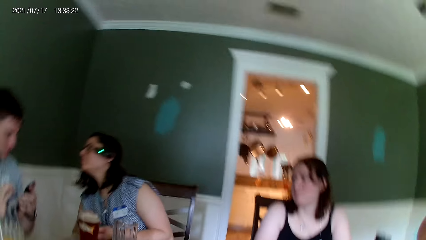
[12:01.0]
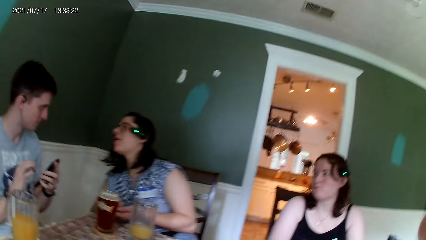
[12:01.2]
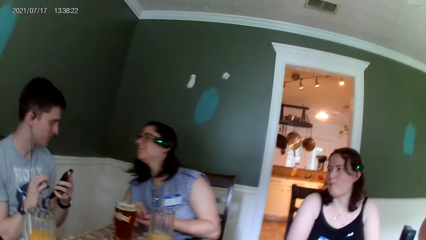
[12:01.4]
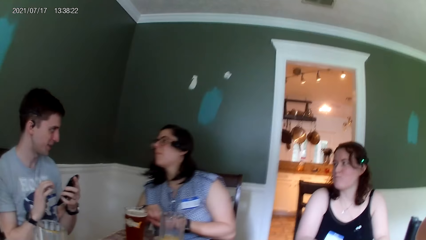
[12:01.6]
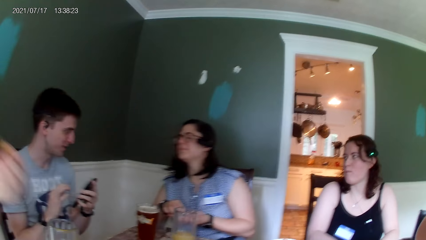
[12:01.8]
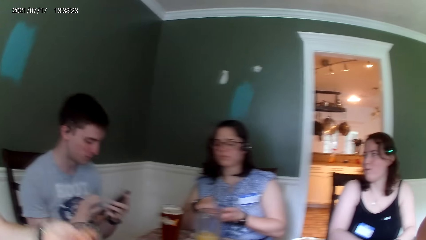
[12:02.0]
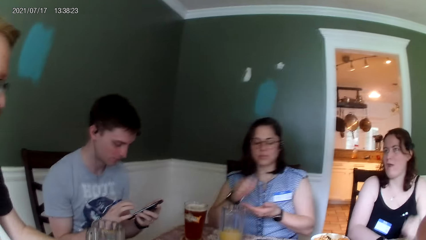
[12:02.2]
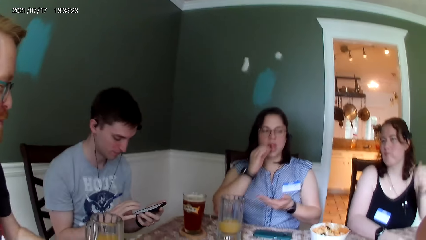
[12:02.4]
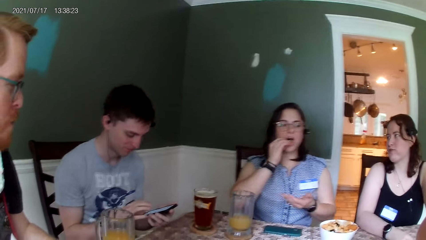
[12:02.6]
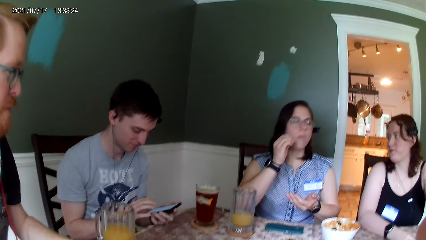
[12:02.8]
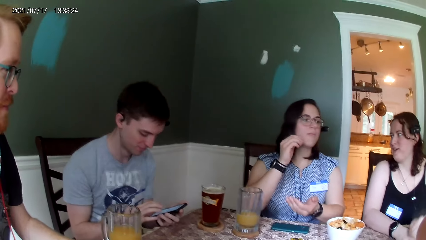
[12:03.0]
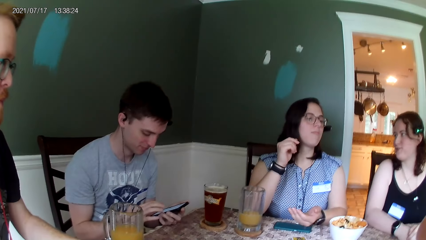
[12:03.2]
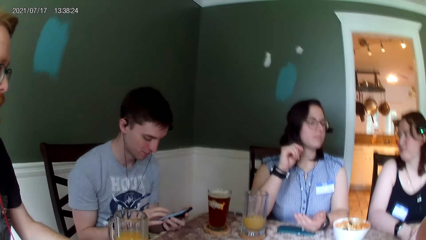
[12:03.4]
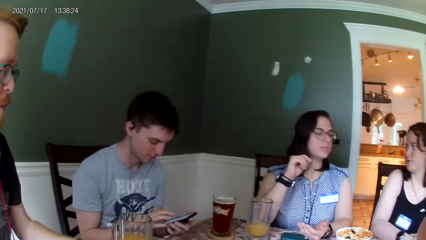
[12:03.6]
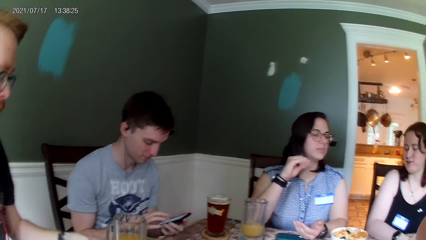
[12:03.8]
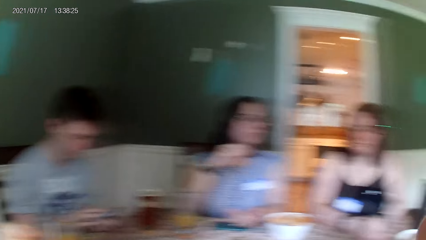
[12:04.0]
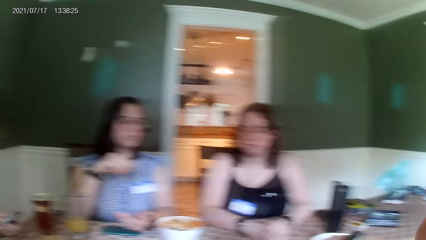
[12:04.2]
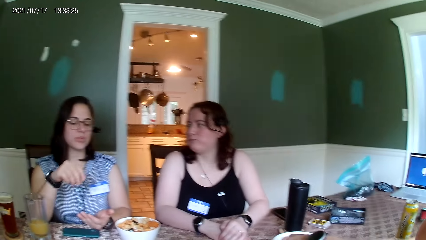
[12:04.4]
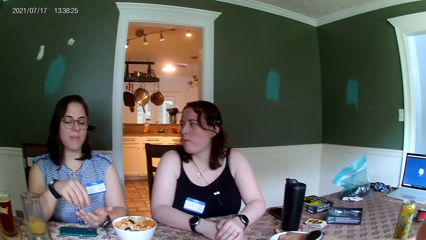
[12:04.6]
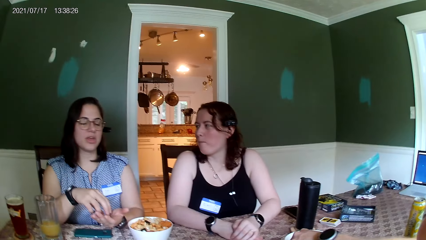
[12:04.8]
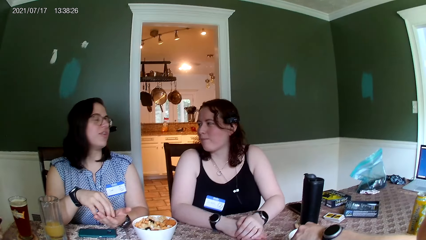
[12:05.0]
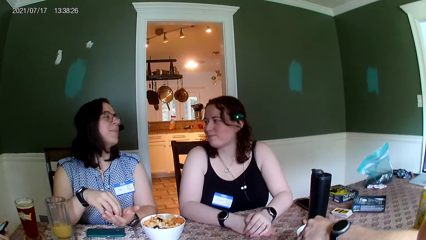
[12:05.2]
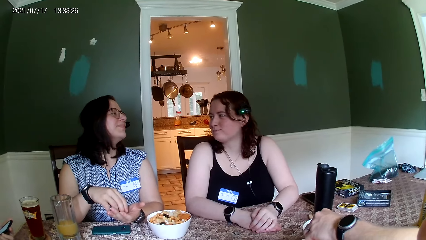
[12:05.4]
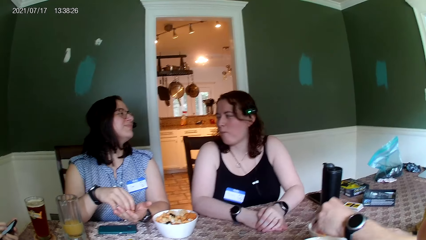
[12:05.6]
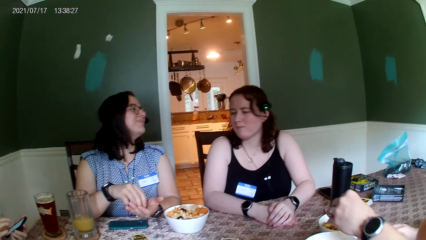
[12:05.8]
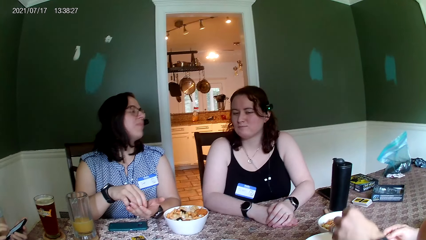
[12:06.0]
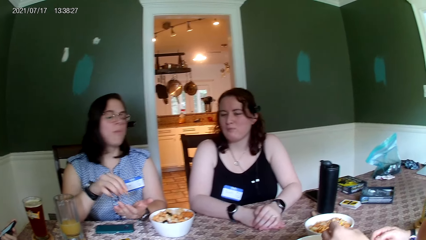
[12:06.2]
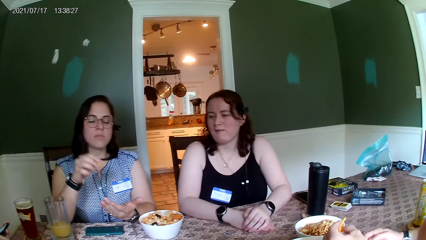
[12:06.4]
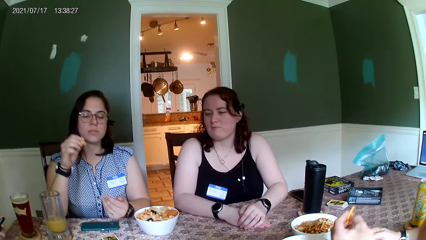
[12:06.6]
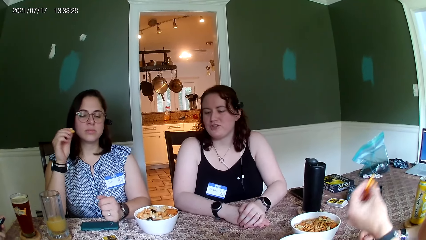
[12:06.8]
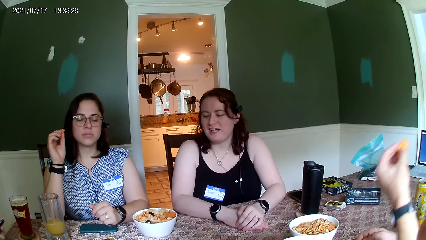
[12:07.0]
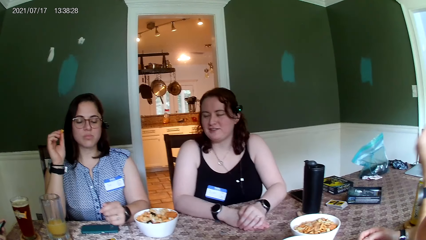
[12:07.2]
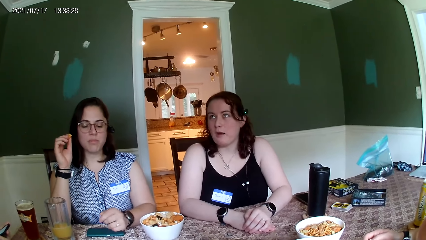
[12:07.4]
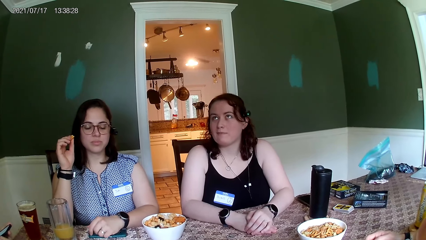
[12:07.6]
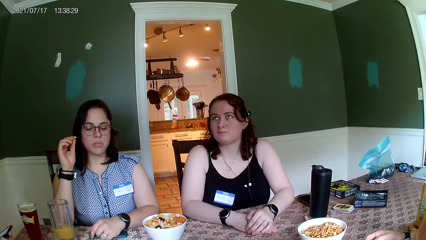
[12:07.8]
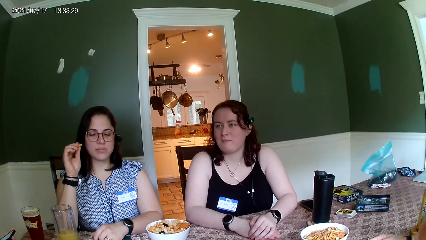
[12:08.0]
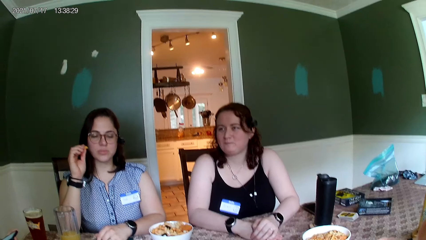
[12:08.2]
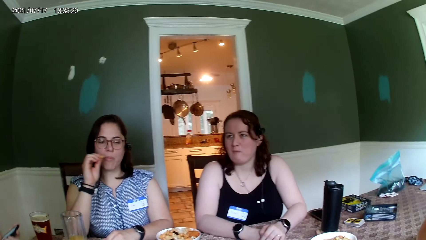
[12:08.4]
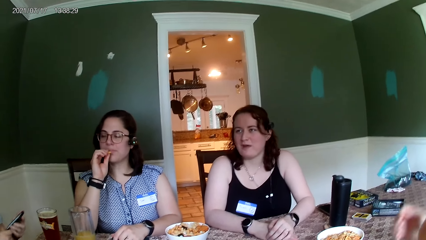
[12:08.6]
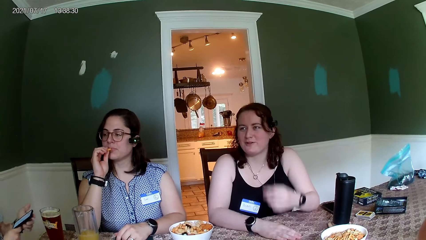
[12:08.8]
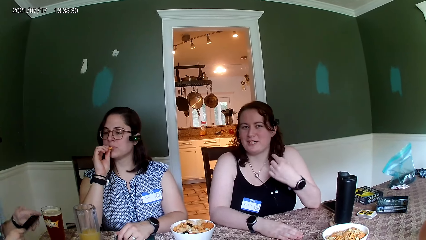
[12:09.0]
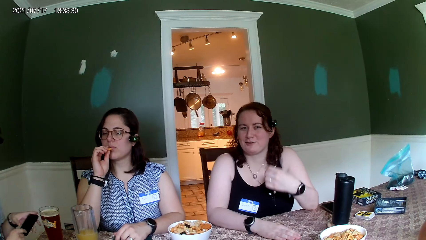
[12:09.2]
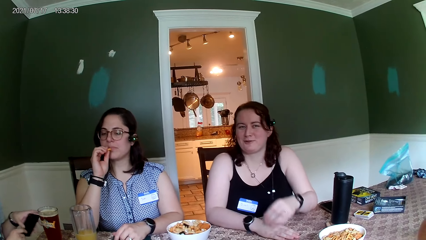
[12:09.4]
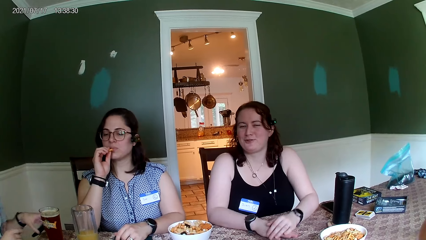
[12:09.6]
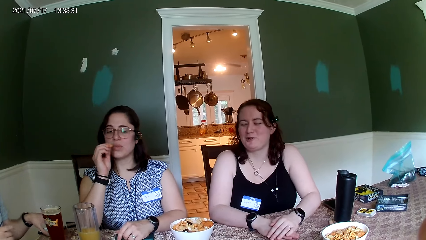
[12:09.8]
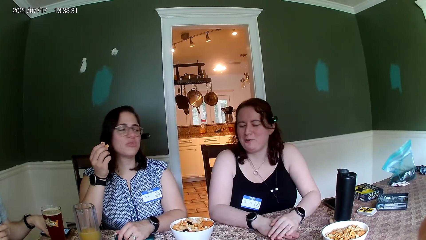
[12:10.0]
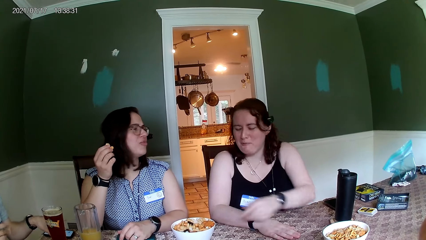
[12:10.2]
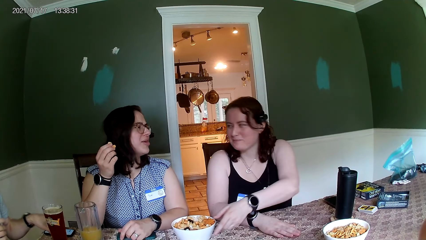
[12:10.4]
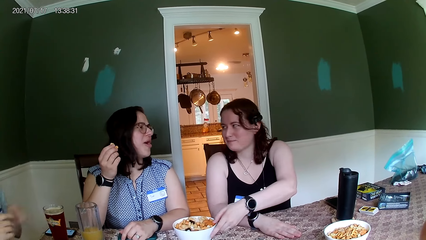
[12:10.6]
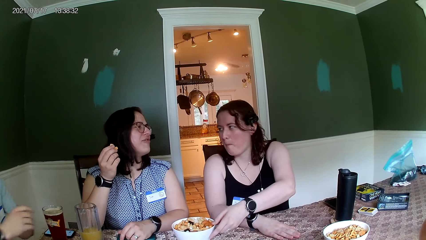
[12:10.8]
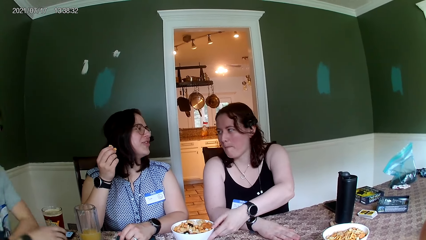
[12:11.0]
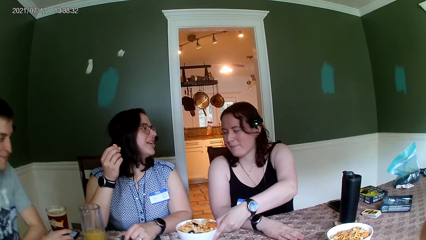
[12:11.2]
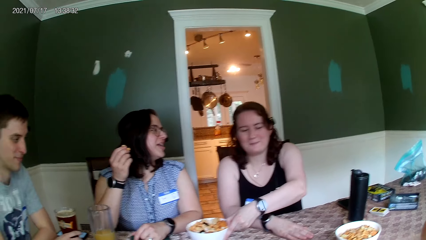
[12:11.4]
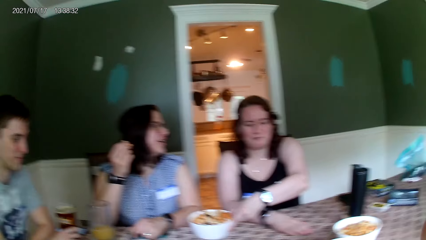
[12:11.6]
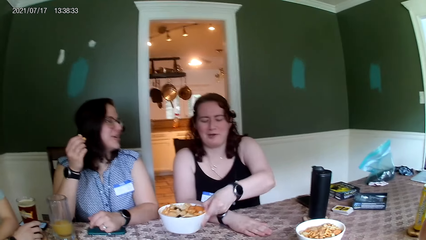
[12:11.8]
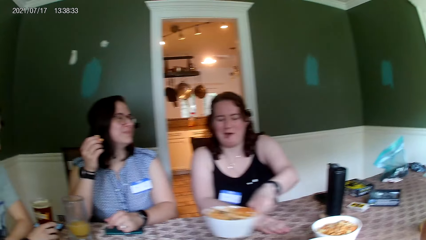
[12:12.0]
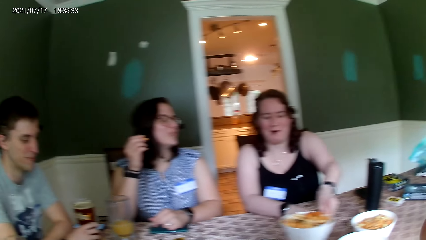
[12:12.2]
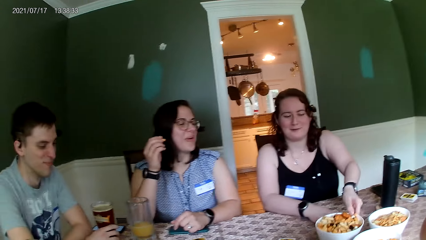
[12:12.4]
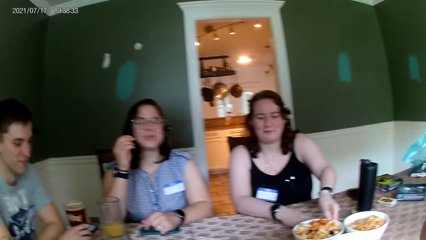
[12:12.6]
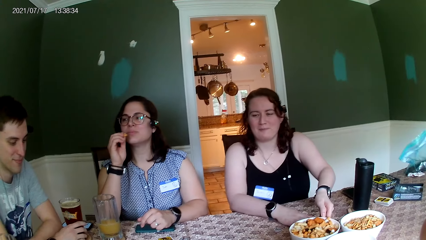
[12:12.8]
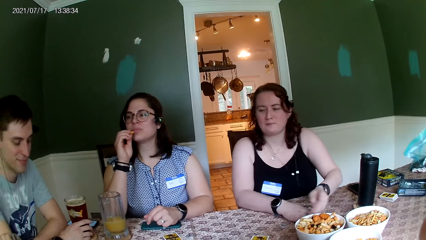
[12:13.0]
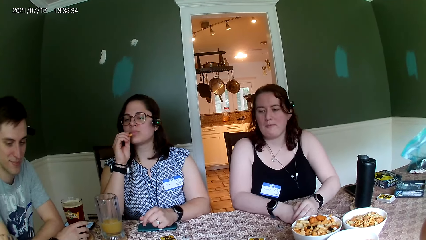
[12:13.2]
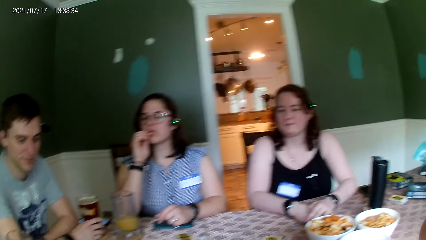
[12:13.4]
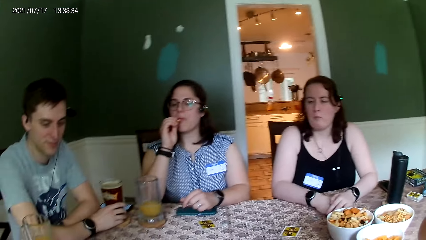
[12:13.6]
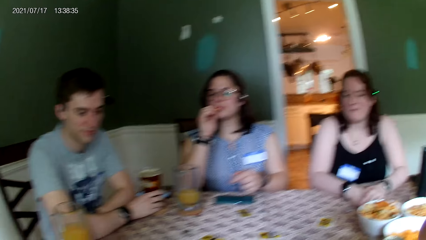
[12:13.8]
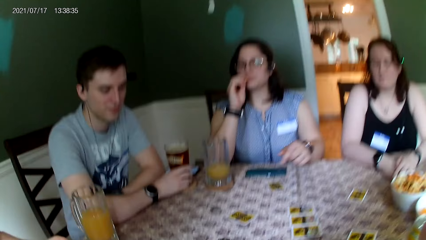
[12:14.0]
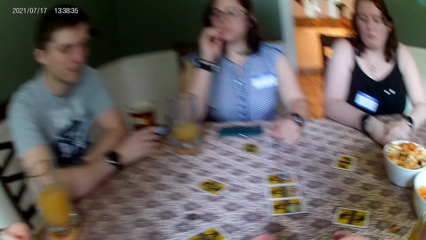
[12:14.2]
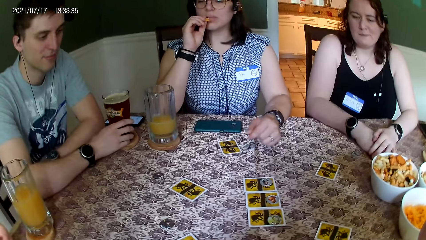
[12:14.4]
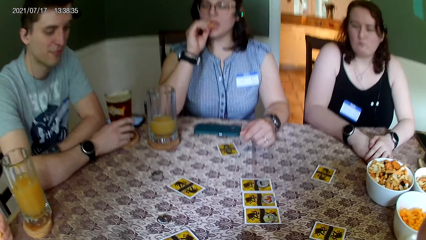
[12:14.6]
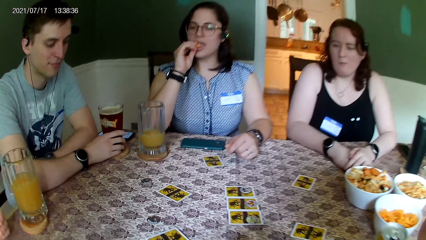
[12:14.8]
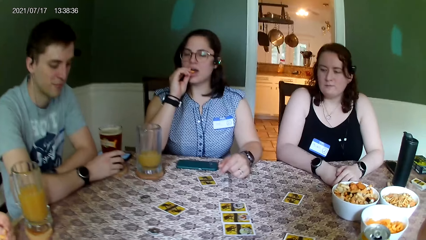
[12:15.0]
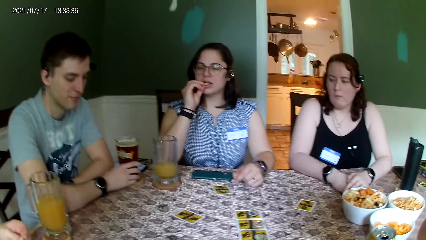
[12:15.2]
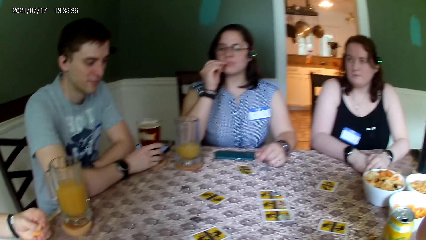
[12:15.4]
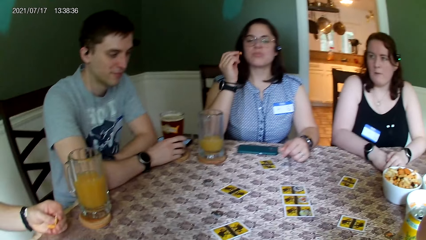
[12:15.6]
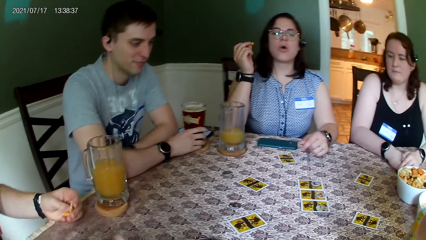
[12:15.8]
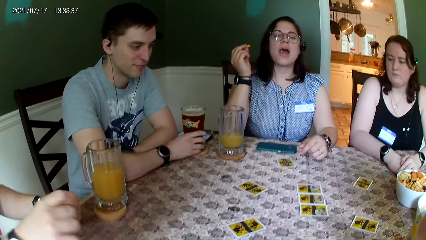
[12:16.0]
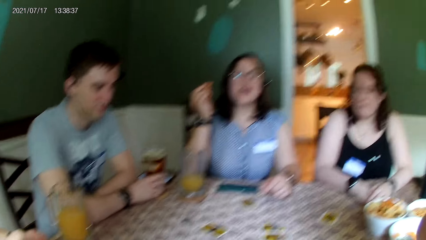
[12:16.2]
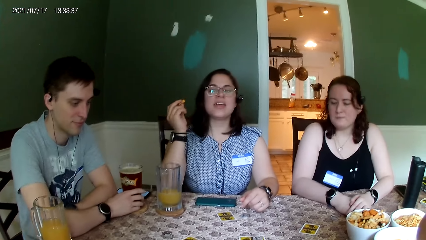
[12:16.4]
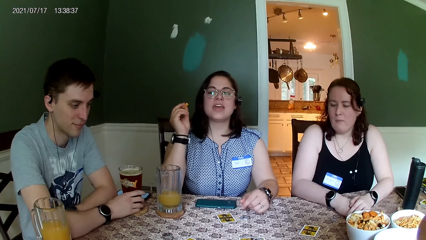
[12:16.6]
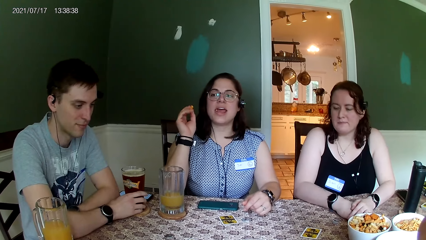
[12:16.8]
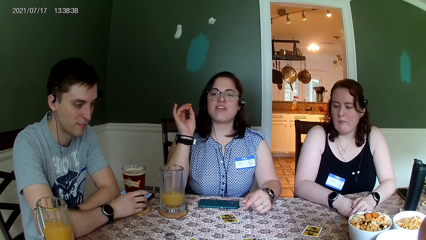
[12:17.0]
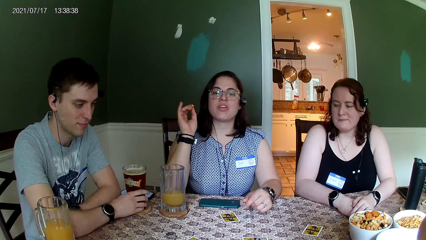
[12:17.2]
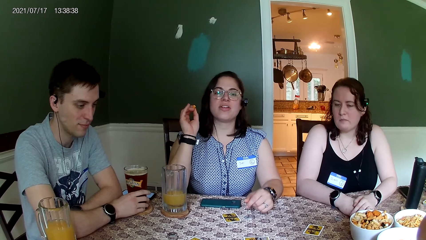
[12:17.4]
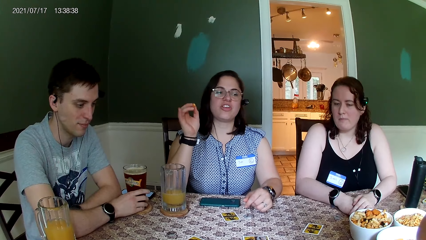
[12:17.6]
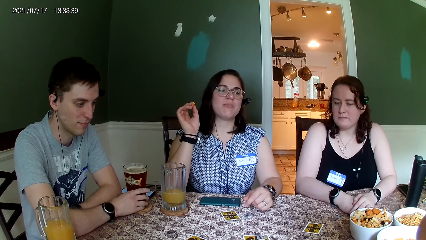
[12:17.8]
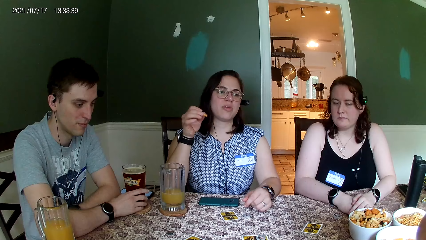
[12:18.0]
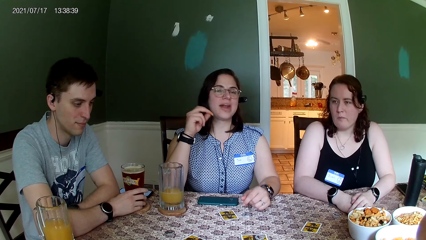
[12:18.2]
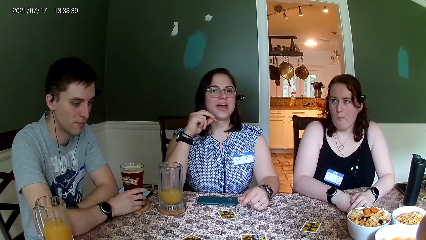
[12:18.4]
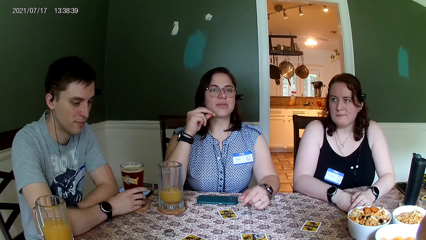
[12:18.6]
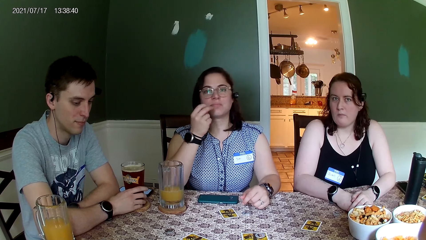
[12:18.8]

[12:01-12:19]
A woman picks food from her left hand with her right hand. The woman eats the food in her right hand. A man picks food from the bowl with his left hand. The woman picks food from her left hand with her right hand. The camera wearer looks around the table. Another woman moves the bowl on the table with her left hand. The first woman converses with the group of people on the table.
